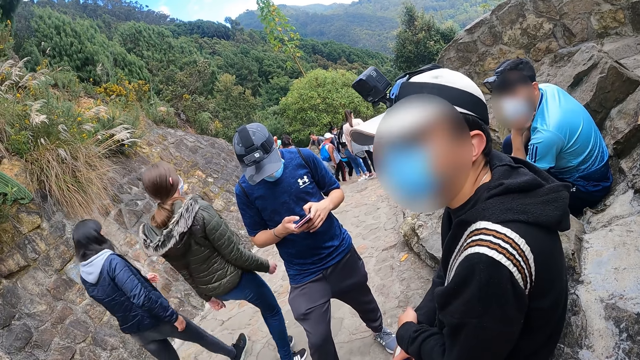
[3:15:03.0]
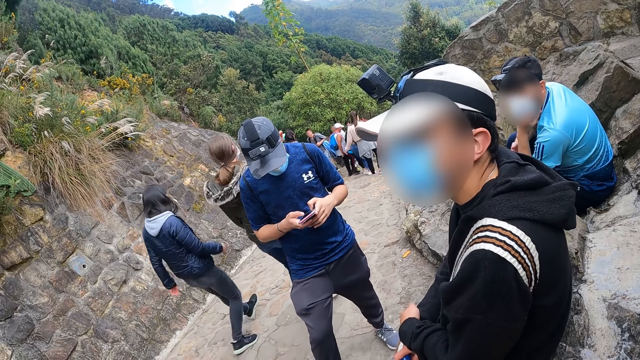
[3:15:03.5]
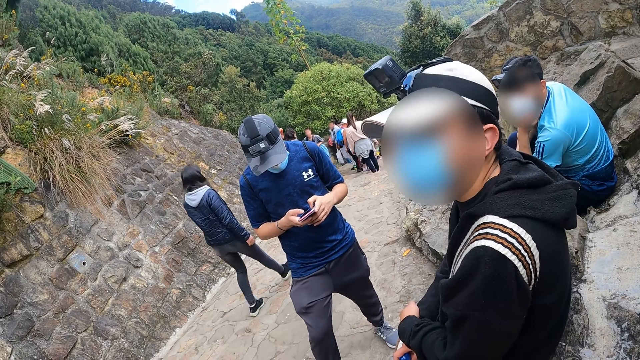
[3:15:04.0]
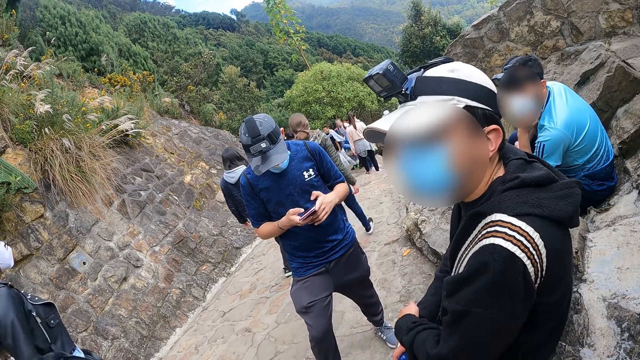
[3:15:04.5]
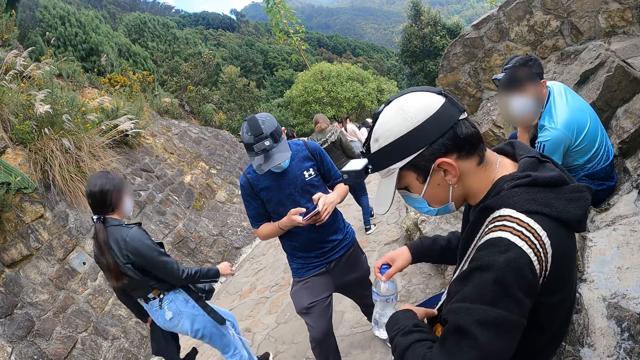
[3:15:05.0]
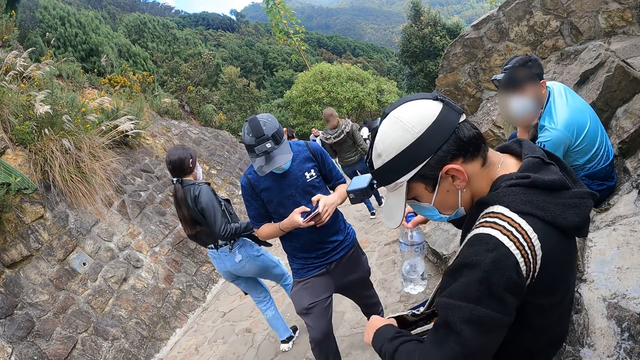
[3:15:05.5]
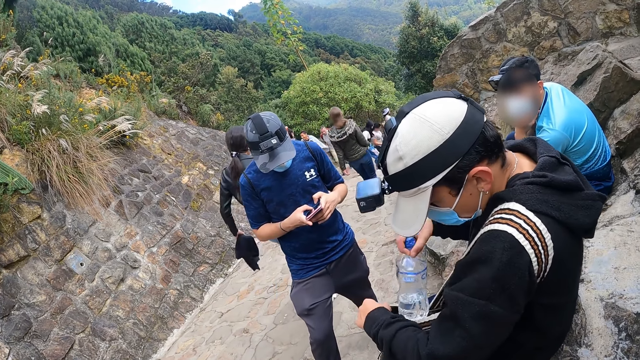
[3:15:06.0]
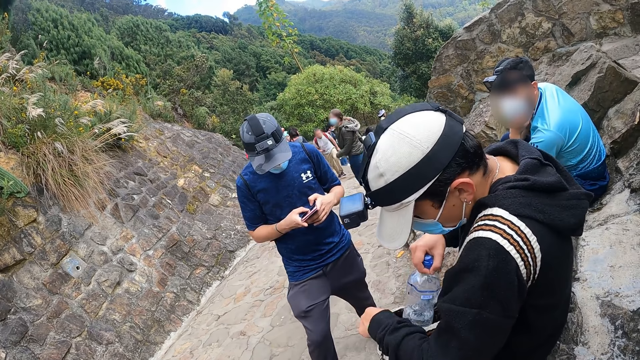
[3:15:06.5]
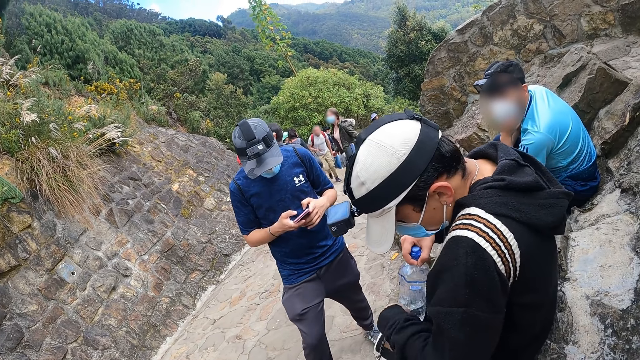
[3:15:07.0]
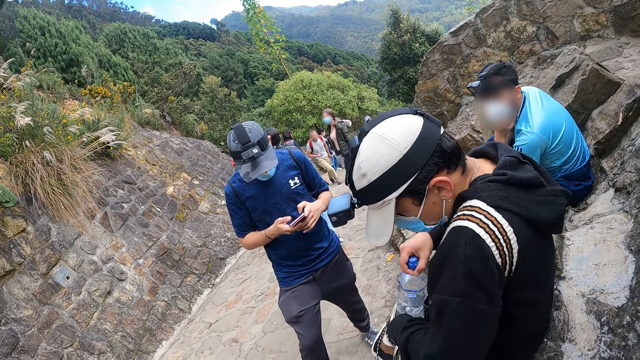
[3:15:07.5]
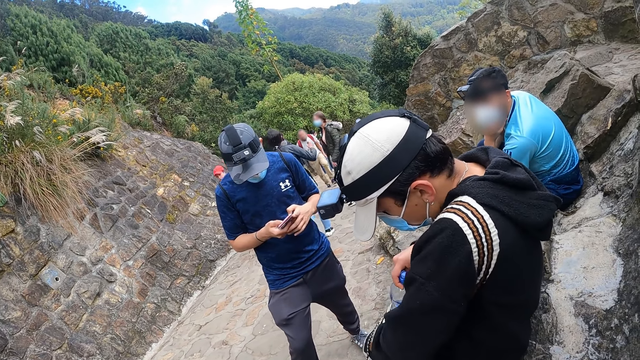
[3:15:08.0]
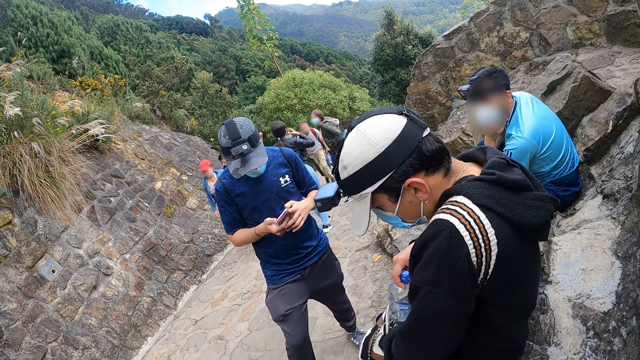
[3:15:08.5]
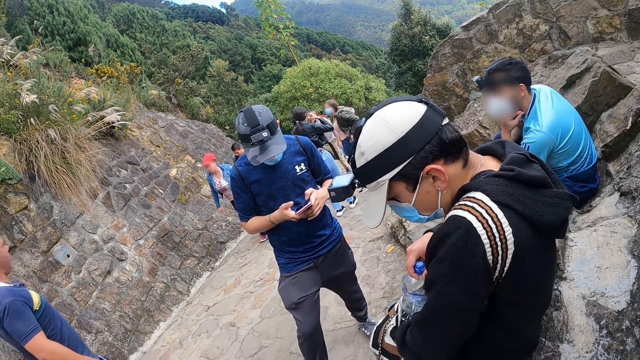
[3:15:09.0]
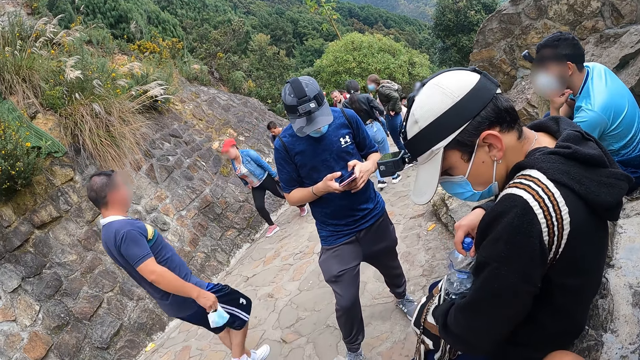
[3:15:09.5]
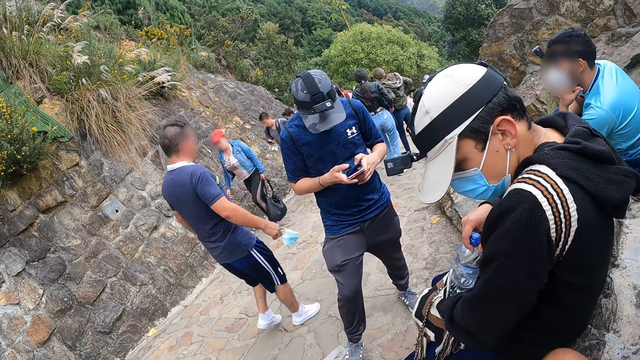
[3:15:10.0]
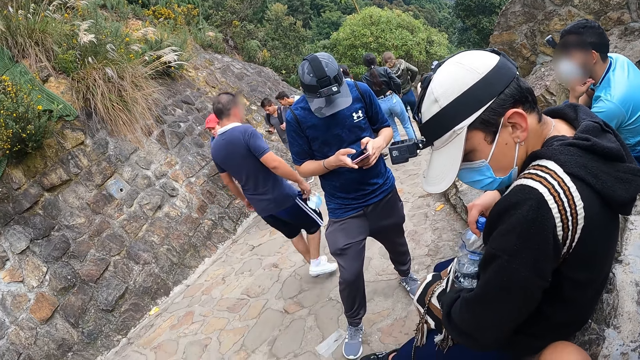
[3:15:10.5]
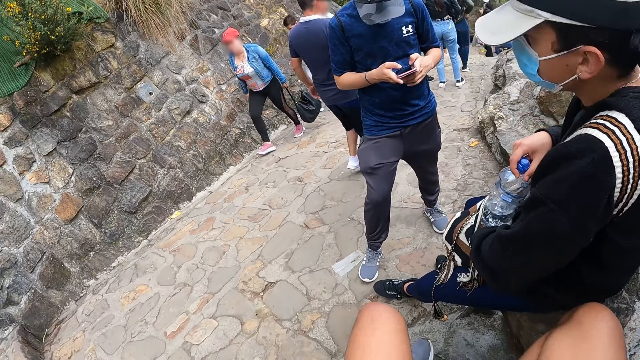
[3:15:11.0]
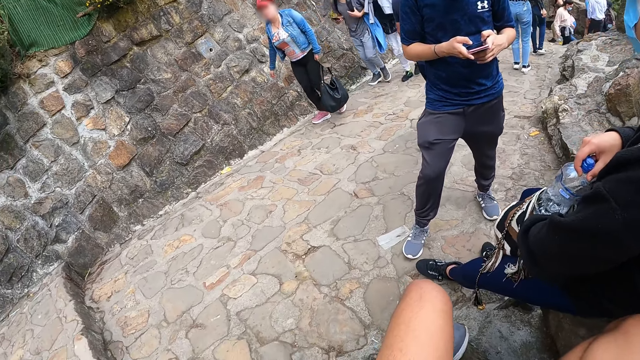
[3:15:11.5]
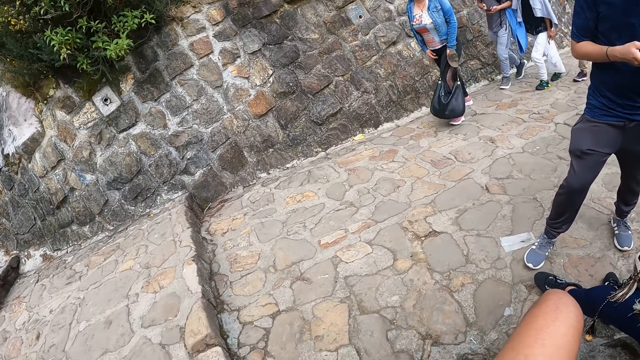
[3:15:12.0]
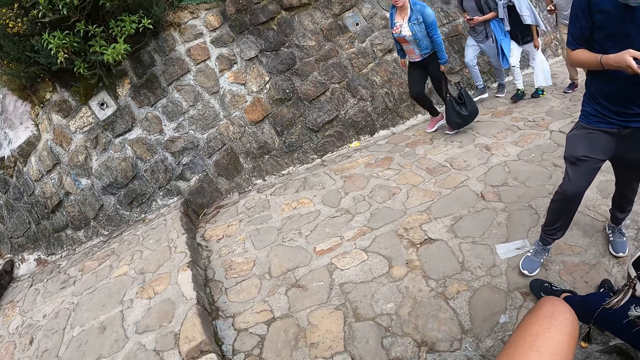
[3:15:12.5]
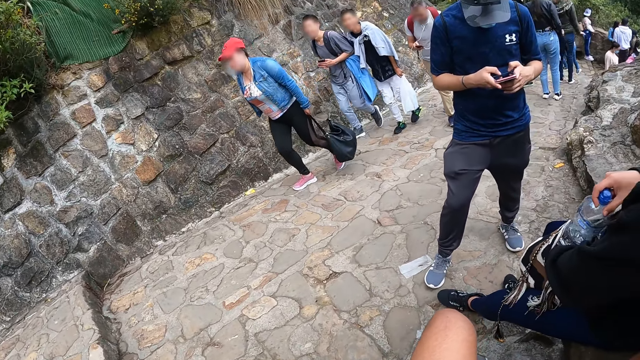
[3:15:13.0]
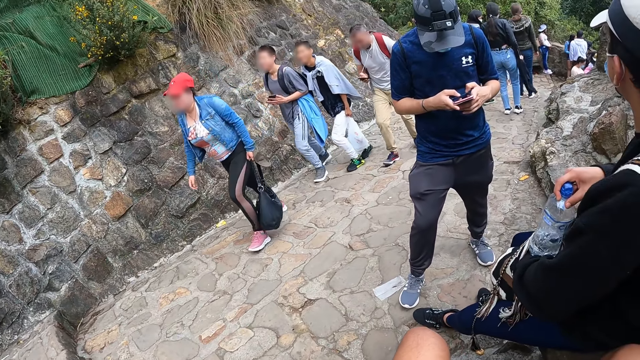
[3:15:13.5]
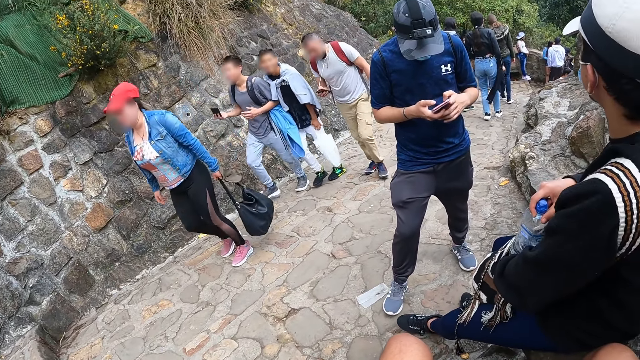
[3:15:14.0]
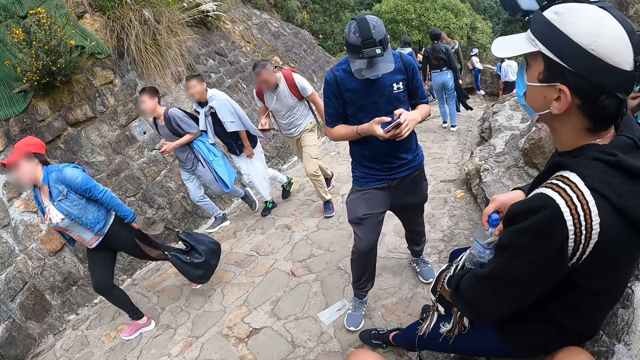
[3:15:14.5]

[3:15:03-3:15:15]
A man opens a bag with his left hand. The man places the water bottle inside the bag with his right hand. The man puts his left hand inside the bag.

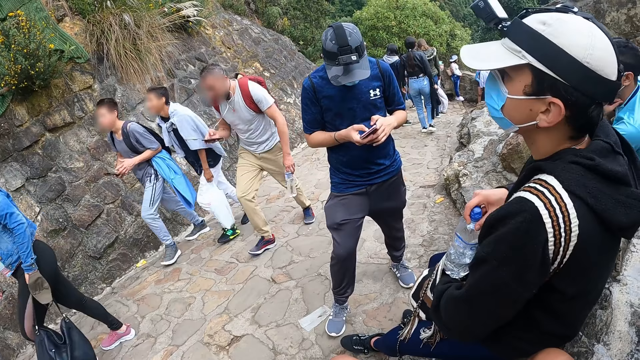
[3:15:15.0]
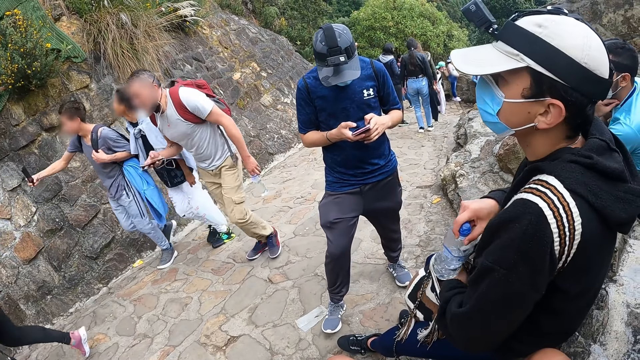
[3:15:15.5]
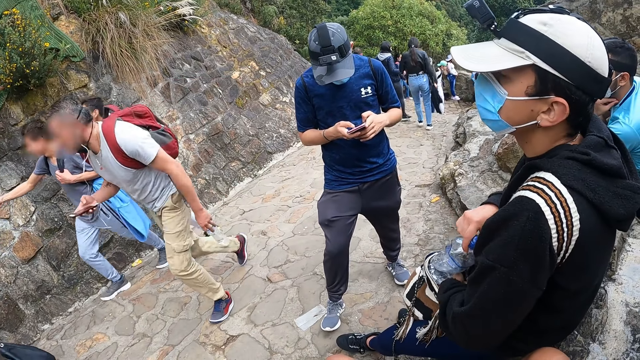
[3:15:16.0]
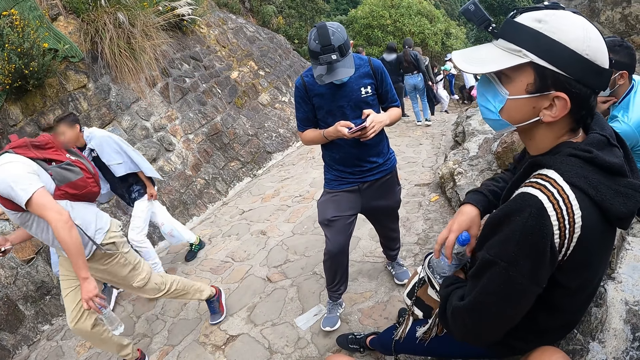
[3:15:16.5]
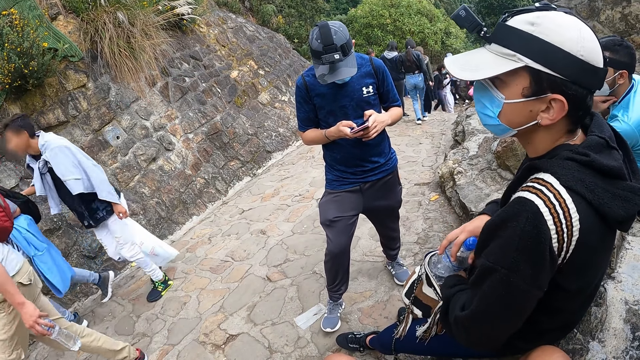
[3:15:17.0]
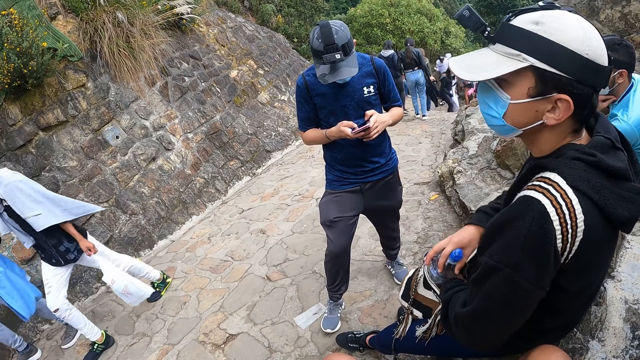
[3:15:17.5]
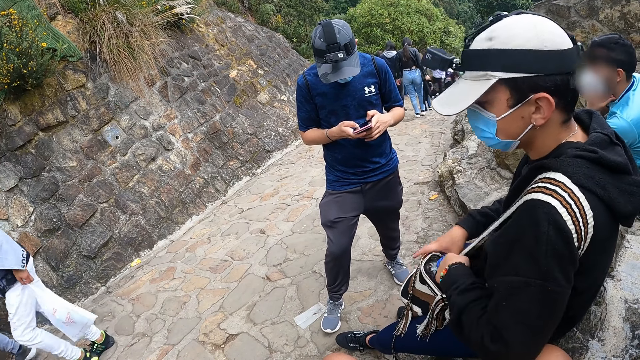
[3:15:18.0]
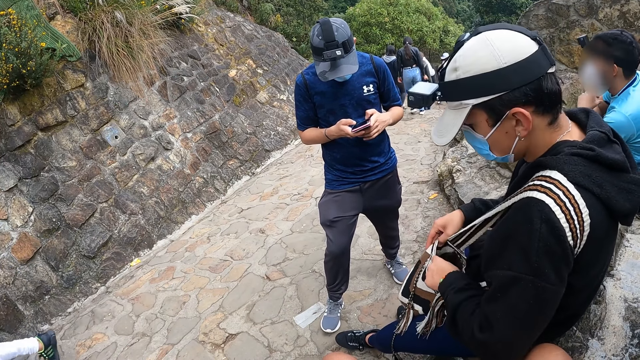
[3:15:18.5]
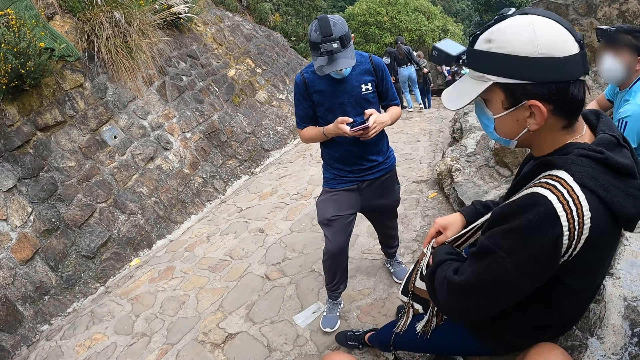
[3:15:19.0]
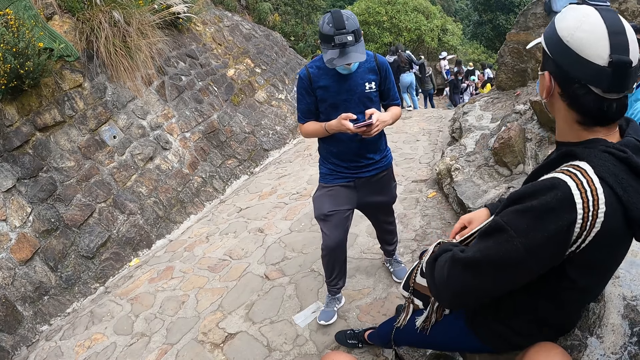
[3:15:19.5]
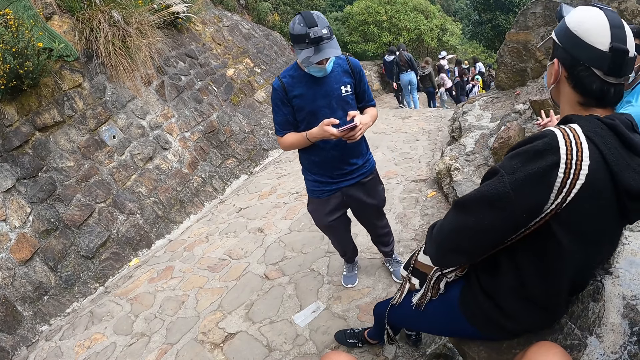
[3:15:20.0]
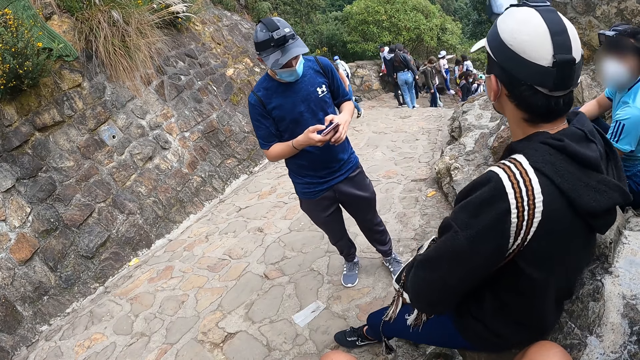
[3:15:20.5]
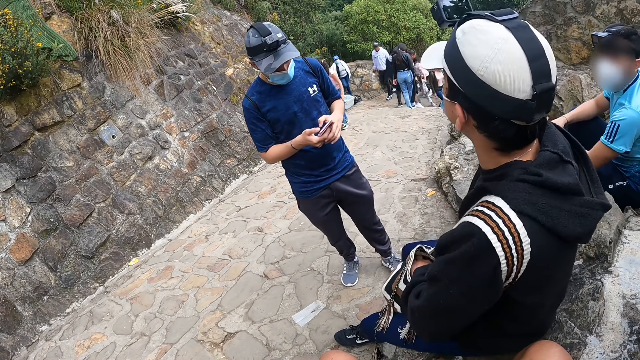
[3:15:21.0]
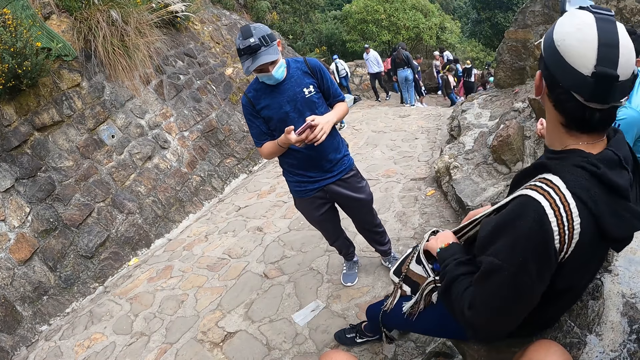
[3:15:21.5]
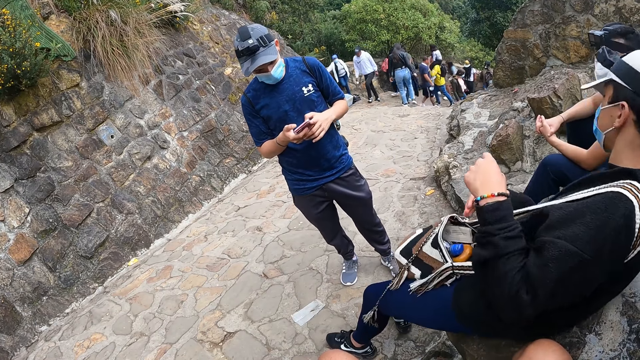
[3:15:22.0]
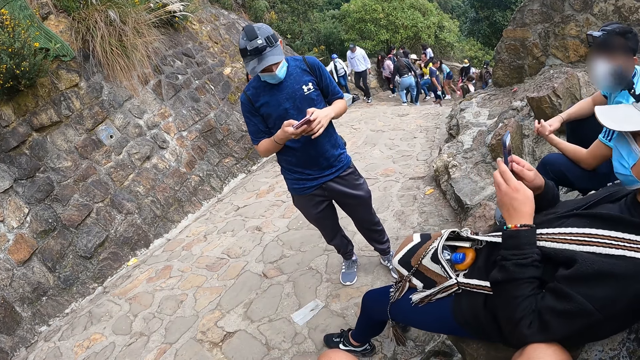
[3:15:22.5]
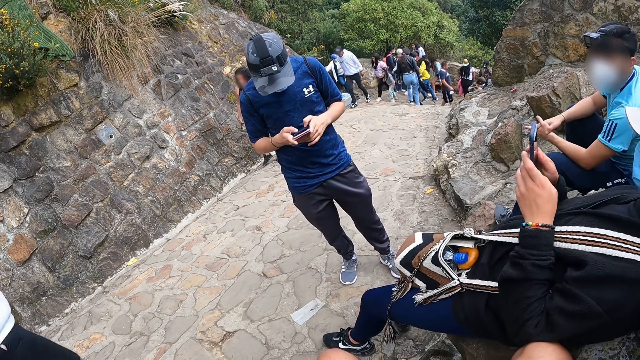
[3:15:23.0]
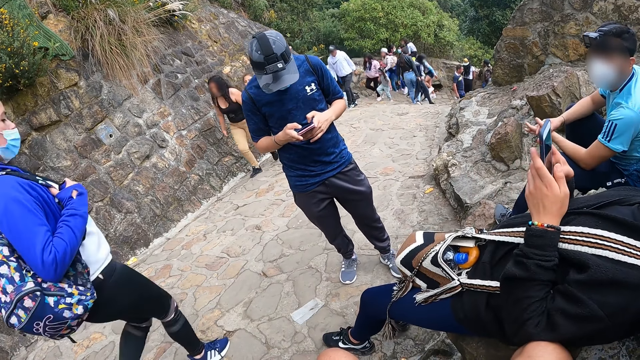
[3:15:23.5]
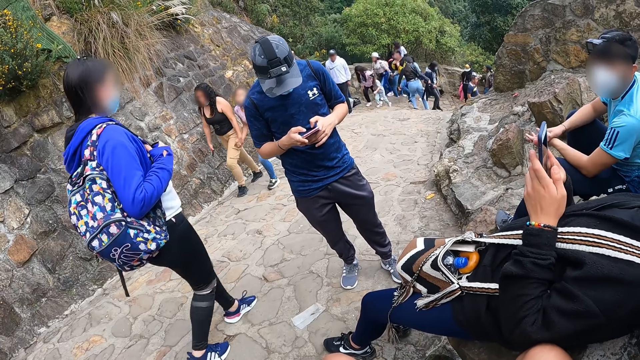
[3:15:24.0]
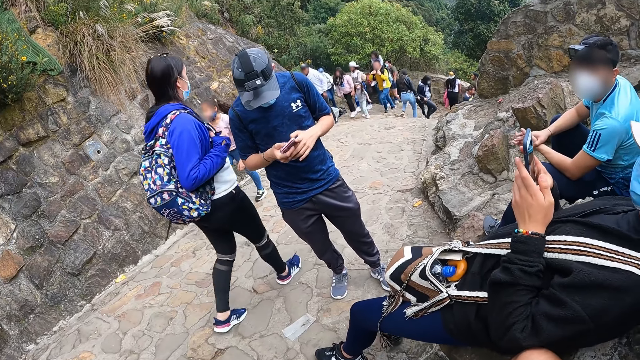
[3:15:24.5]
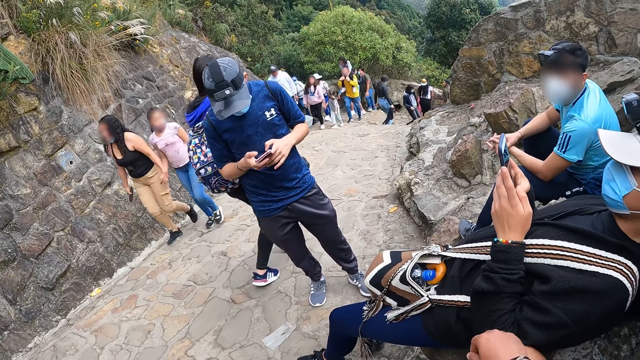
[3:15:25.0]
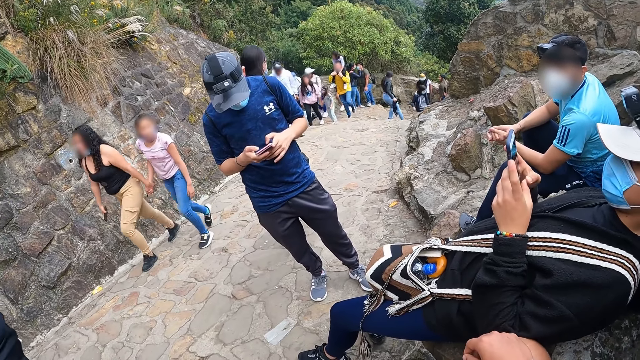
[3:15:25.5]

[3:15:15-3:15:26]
A man puts the bottle inside the bag with his right hand. The man picks up a phone from the bag with his left hand, holds the phone with both hands, and operates the phone.
